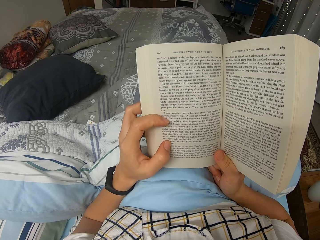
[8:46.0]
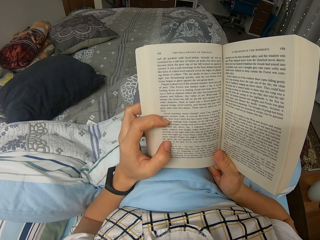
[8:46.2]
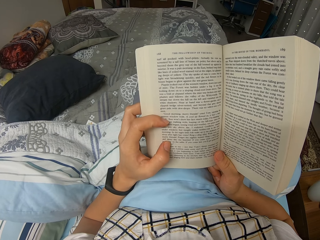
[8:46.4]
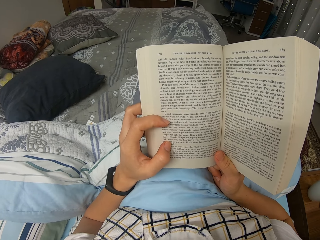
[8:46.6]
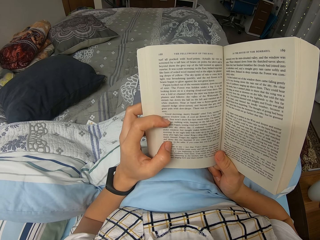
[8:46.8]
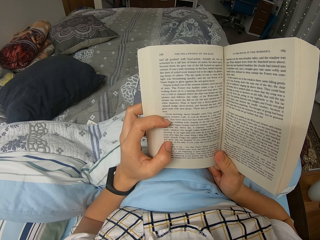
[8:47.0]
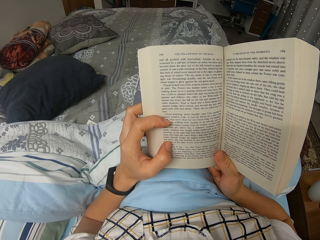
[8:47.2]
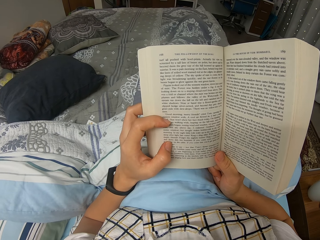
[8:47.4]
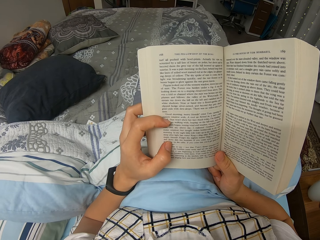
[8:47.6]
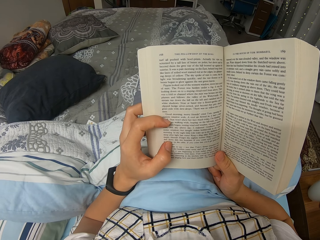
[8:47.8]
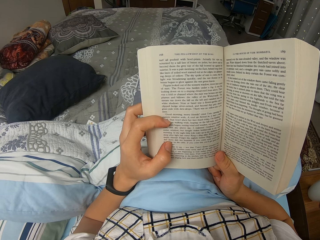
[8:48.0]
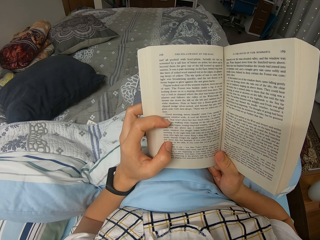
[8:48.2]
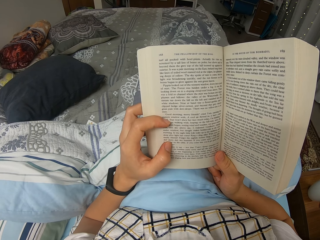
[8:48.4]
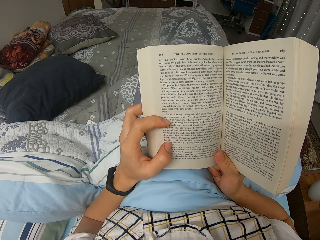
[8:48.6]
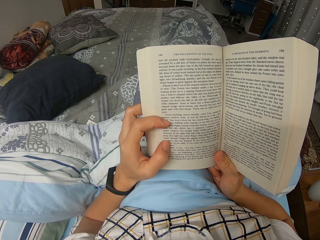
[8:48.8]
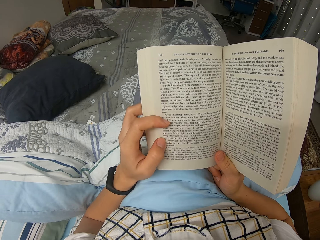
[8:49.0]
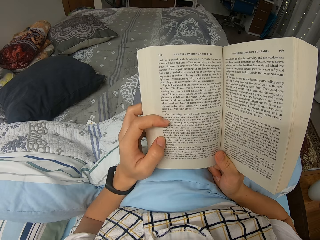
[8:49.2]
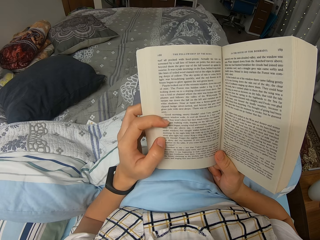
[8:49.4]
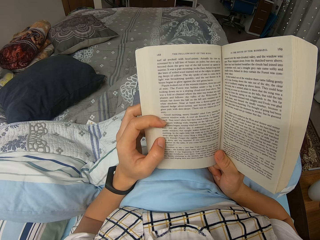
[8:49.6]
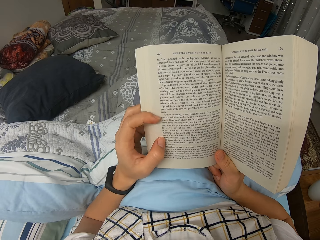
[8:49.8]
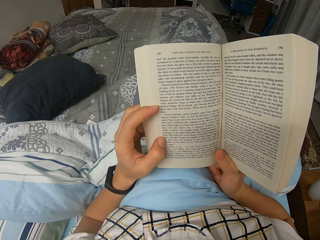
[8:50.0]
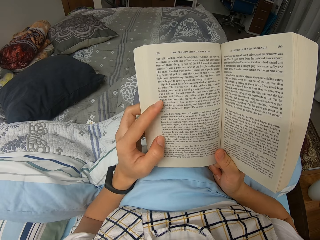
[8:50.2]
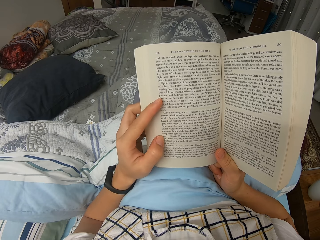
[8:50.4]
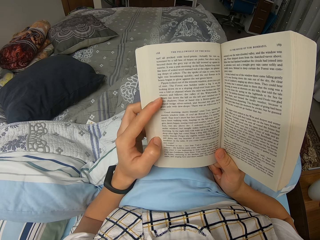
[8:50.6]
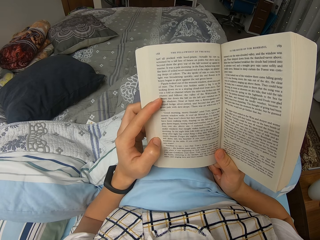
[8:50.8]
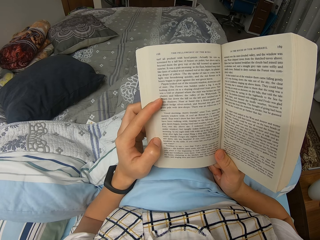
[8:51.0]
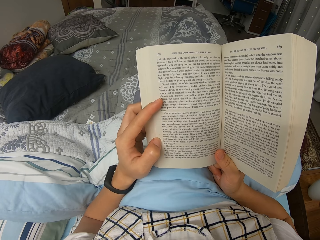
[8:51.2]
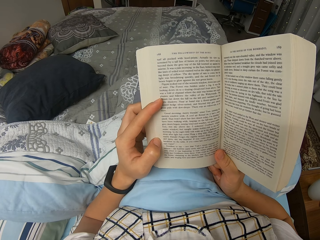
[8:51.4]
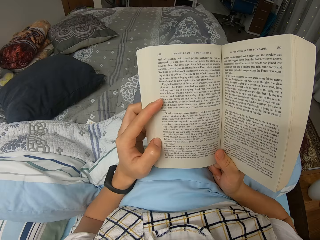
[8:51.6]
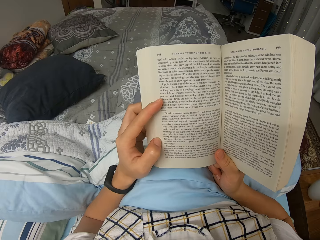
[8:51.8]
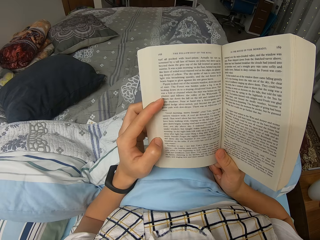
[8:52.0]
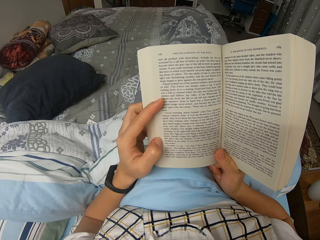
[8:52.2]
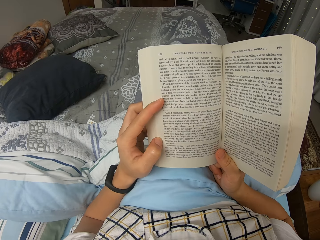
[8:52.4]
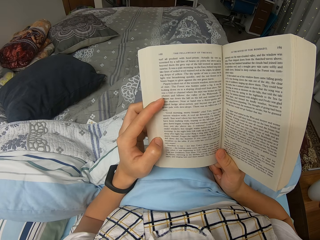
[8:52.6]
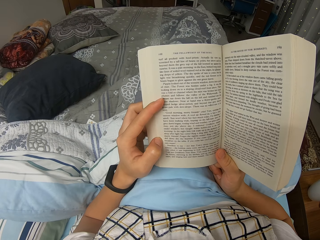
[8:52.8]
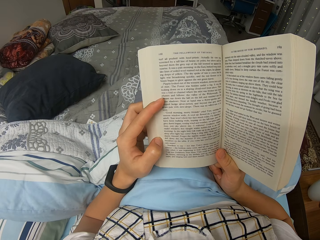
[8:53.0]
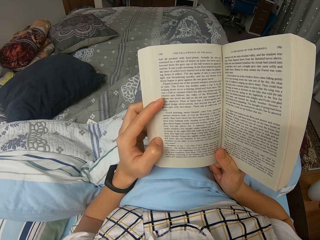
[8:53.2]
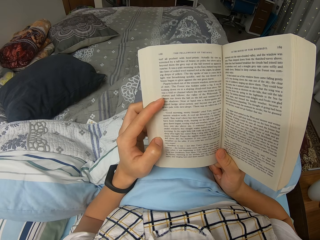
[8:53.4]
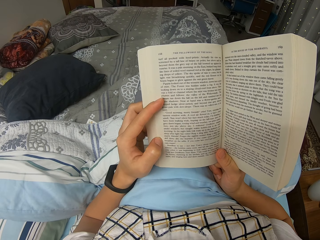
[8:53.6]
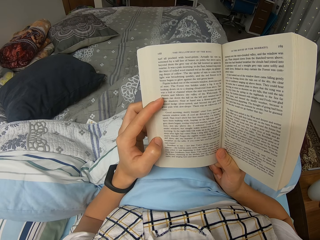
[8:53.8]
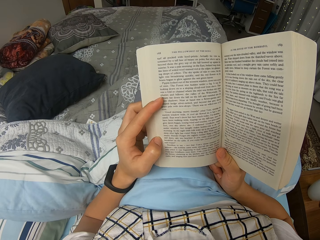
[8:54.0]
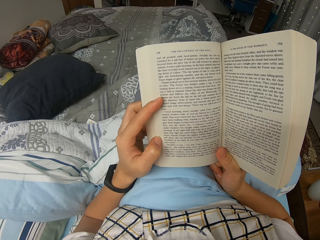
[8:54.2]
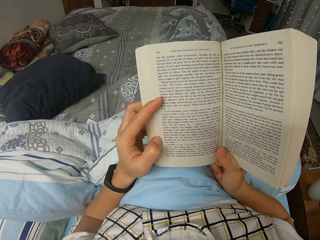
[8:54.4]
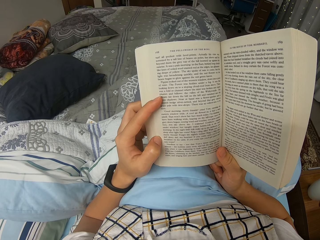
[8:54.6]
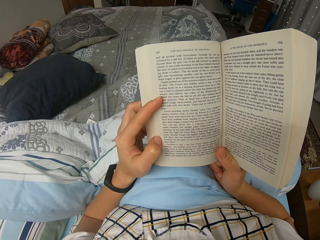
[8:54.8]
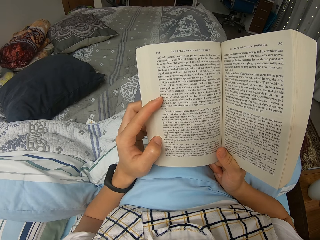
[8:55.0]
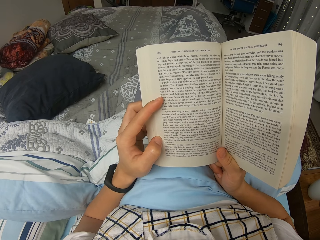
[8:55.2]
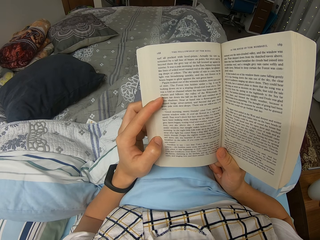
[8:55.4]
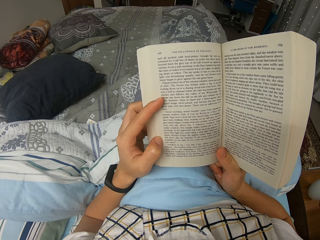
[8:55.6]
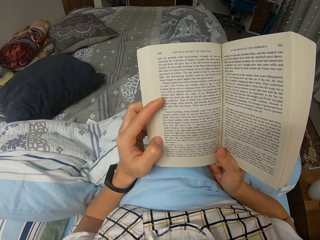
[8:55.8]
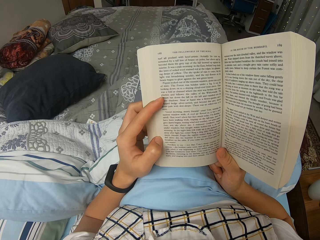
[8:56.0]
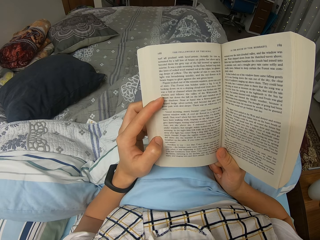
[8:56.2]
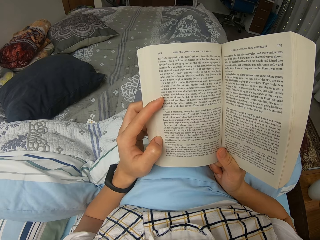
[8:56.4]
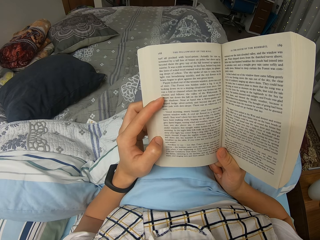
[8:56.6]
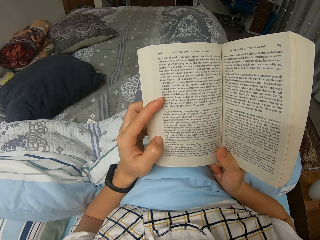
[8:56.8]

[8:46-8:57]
The camera wearer reads through the novel. They move their left fingers. They read through the novel. They read through the novel again.

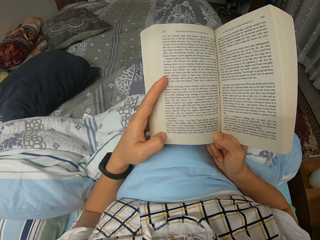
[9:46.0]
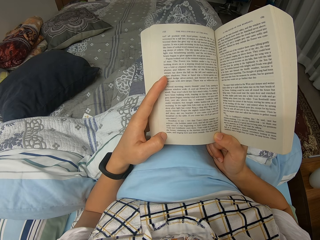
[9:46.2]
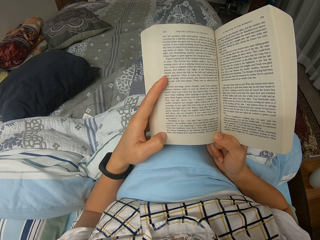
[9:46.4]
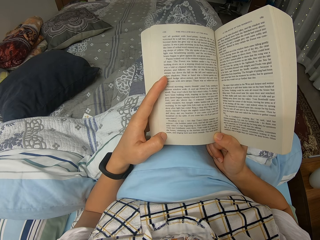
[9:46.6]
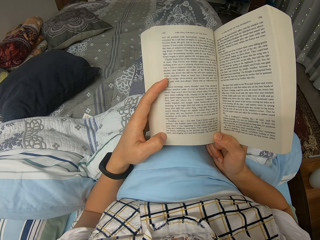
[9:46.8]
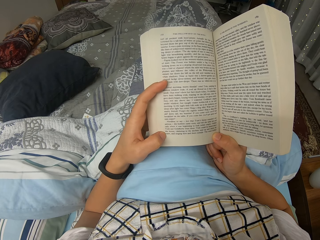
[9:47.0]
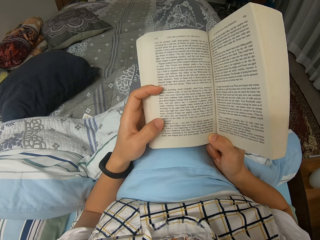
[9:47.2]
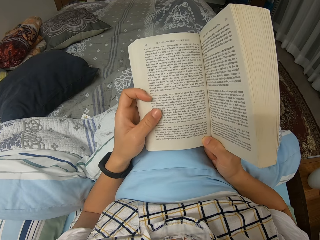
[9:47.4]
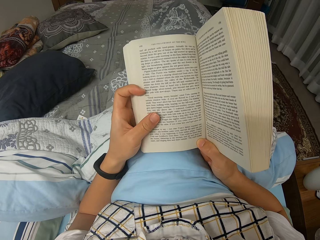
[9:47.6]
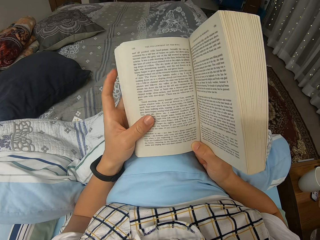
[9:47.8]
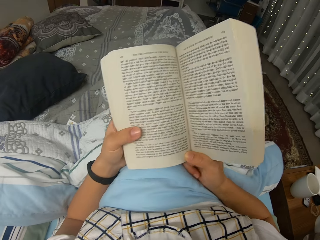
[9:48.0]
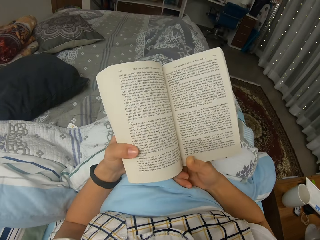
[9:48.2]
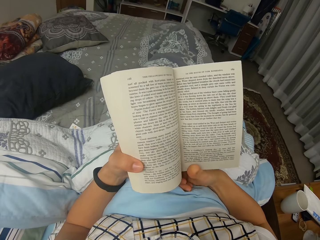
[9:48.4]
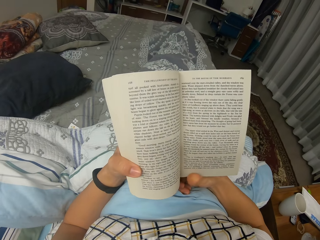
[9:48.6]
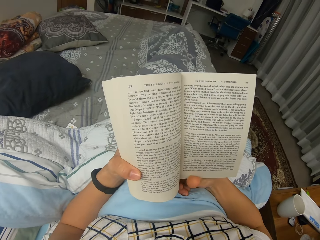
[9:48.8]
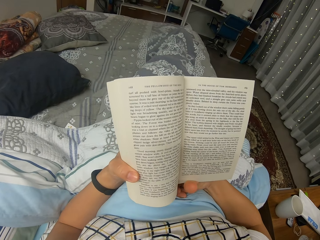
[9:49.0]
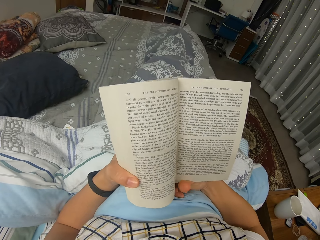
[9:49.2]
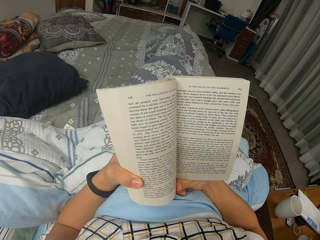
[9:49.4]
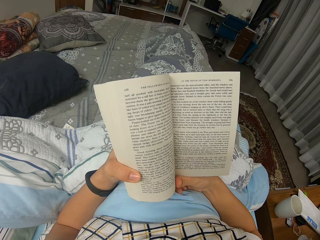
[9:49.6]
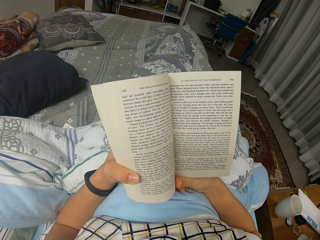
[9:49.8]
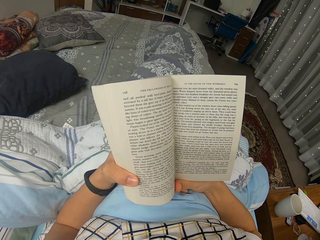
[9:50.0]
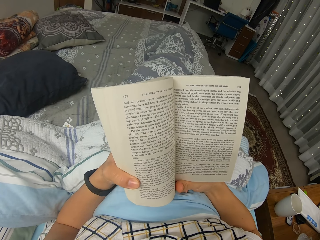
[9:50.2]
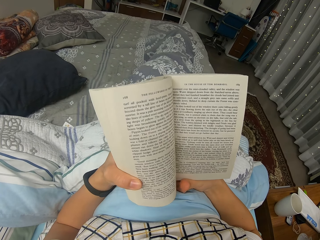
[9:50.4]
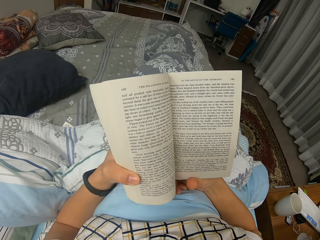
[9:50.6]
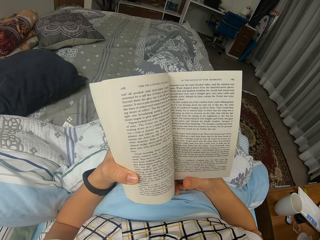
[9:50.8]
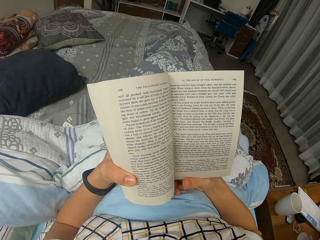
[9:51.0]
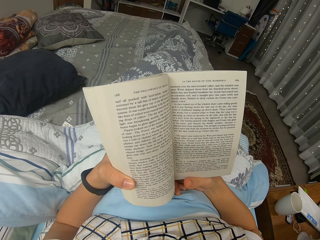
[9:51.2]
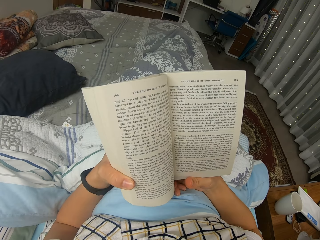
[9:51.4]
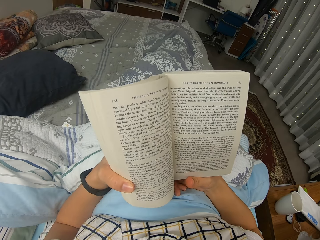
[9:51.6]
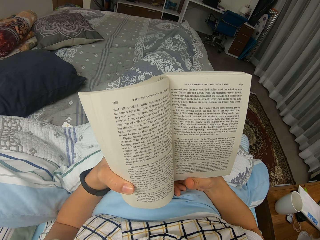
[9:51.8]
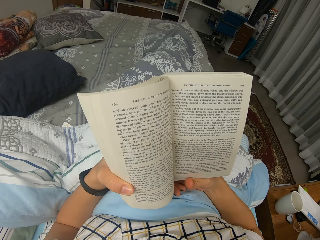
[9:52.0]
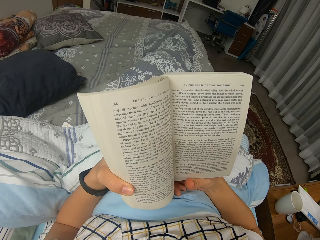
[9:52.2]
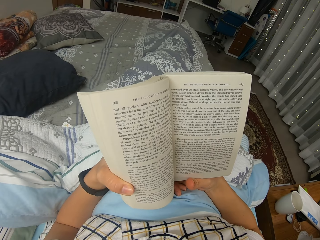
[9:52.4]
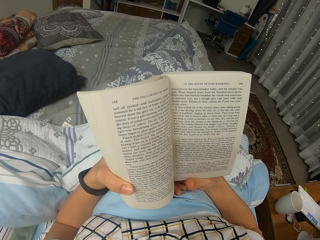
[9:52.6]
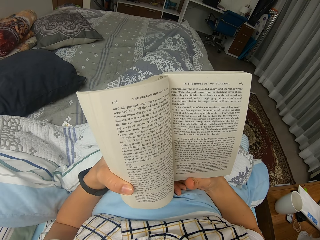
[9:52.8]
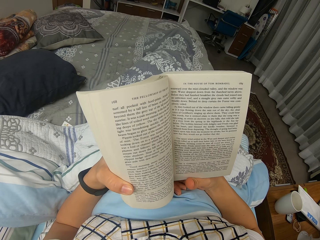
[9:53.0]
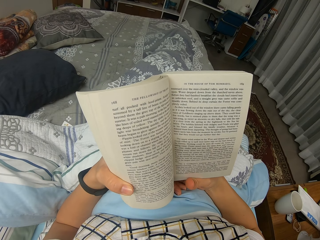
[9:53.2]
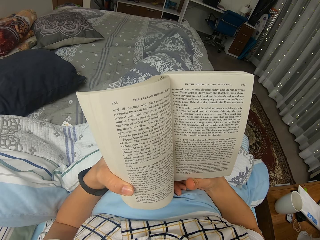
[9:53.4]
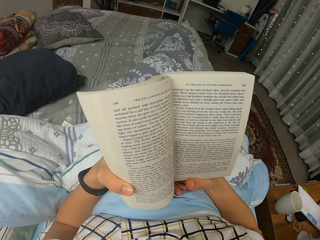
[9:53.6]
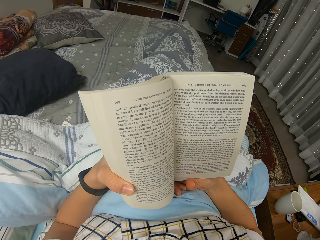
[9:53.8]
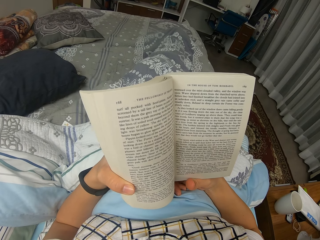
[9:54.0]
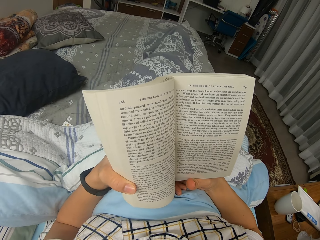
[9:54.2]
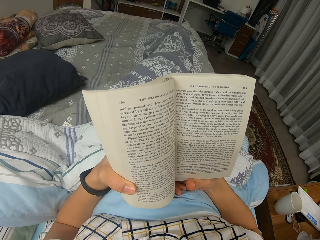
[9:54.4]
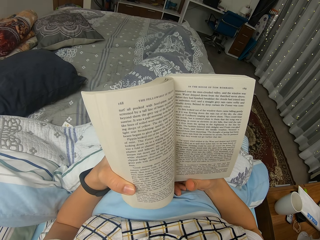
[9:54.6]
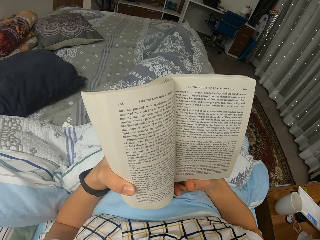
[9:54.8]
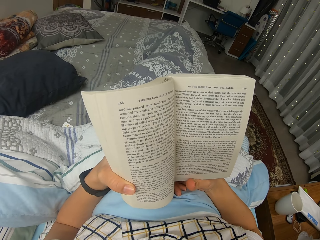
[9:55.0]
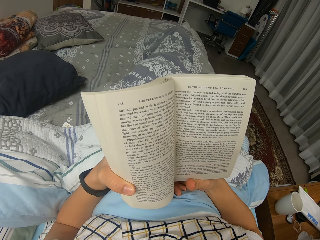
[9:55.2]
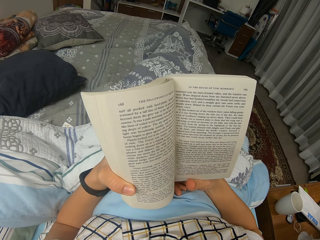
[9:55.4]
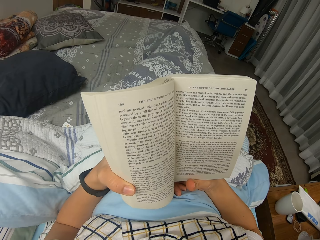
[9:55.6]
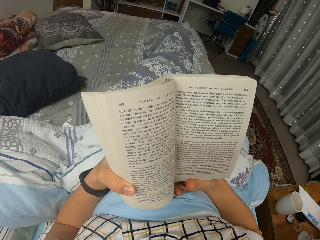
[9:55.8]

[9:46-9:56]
The camera wearer moves the position of the novel. They fold the left side of the novel. They read through the novel.
